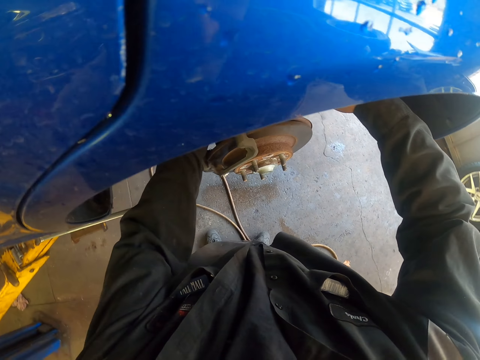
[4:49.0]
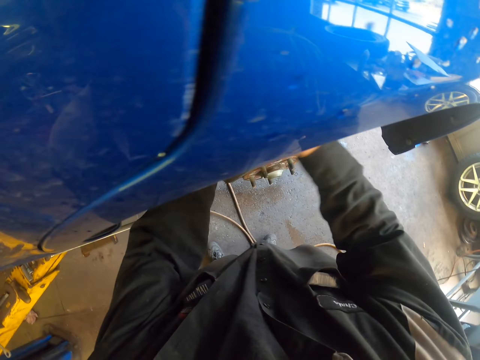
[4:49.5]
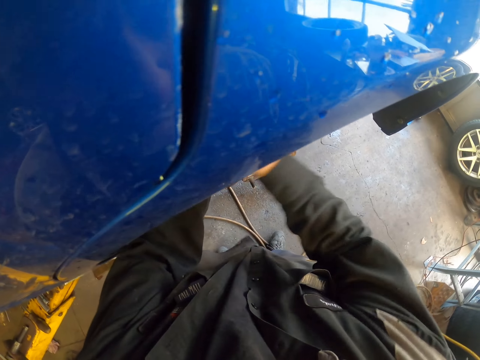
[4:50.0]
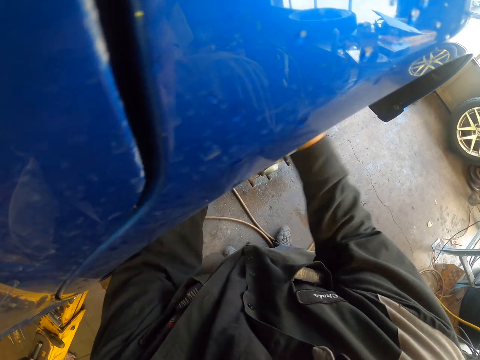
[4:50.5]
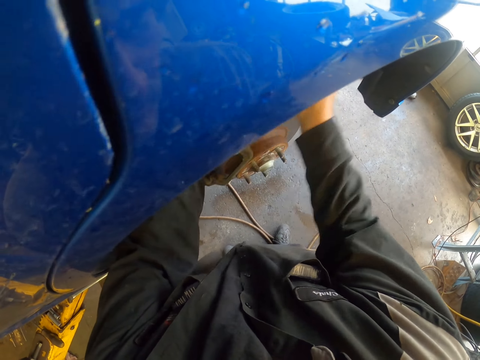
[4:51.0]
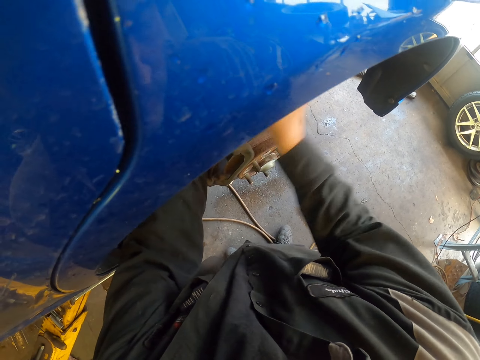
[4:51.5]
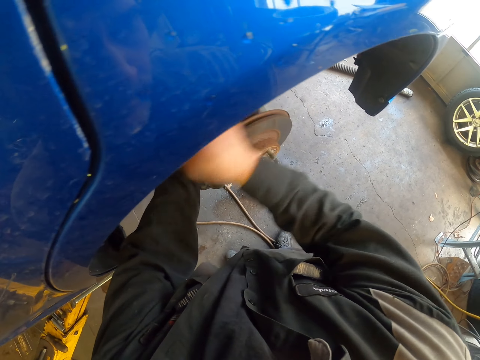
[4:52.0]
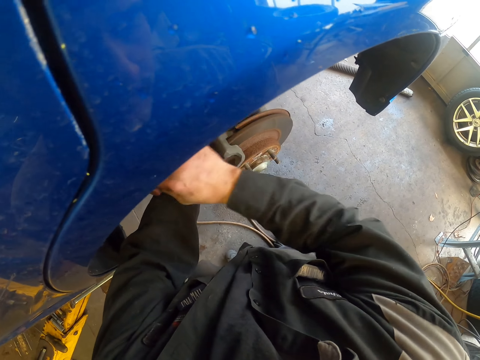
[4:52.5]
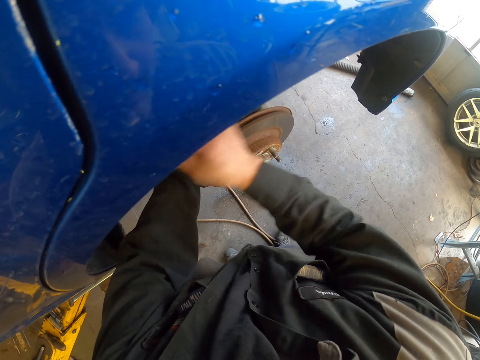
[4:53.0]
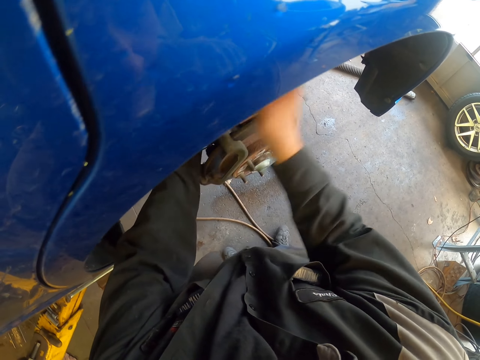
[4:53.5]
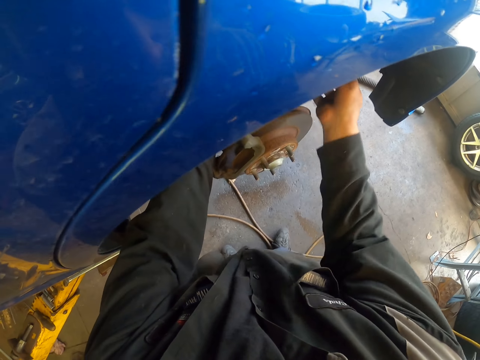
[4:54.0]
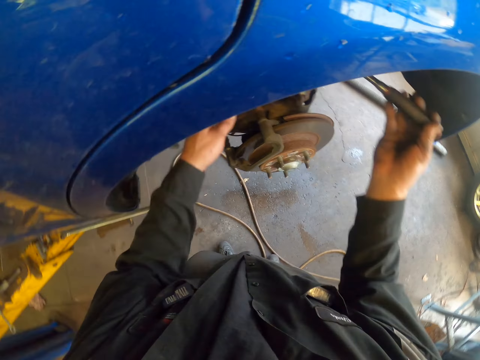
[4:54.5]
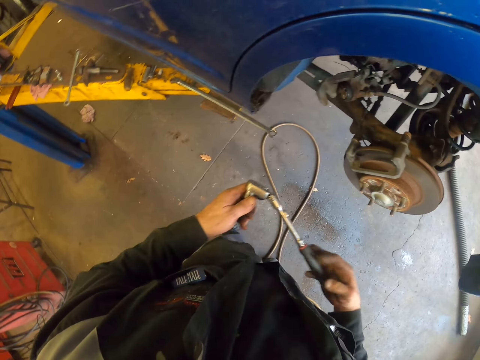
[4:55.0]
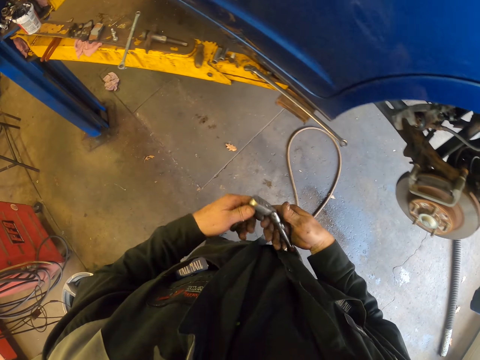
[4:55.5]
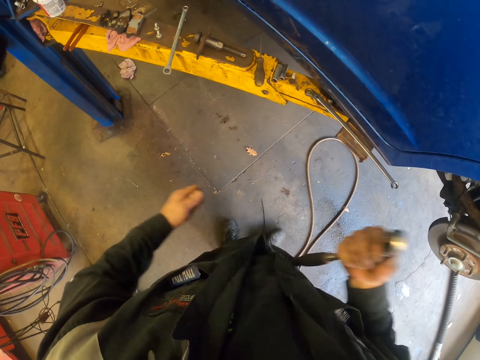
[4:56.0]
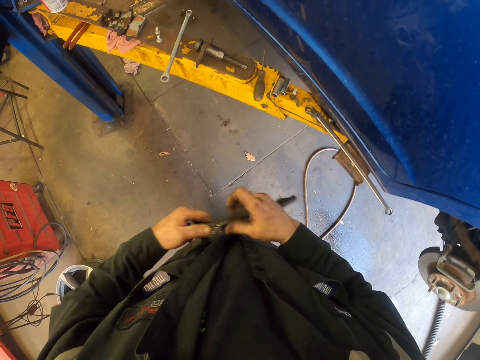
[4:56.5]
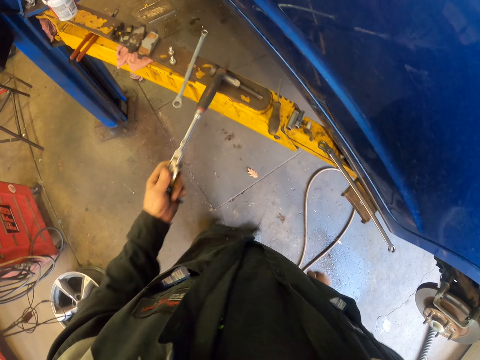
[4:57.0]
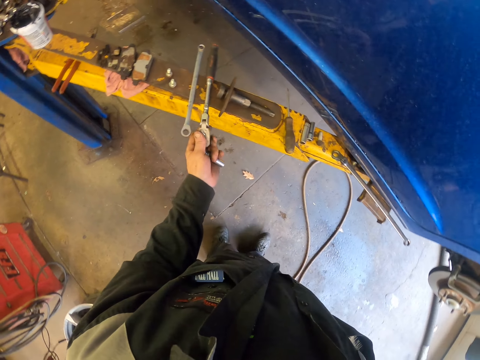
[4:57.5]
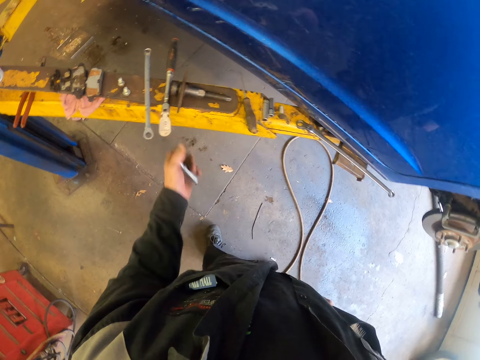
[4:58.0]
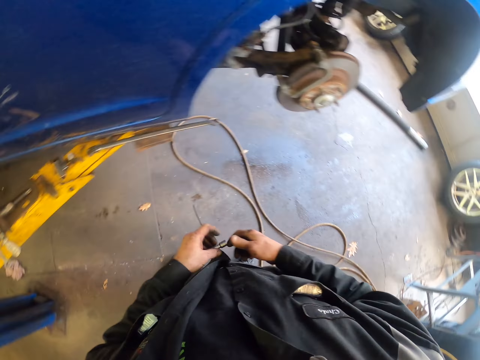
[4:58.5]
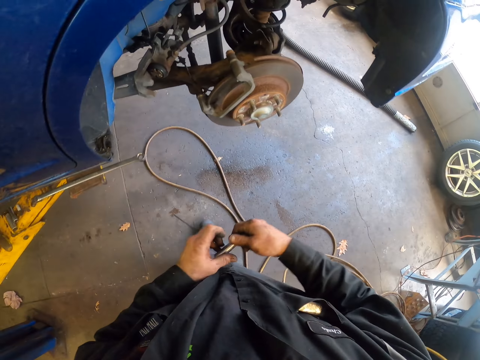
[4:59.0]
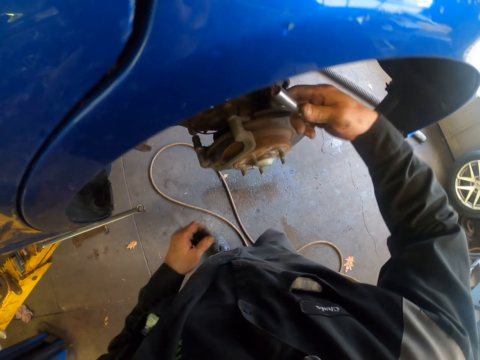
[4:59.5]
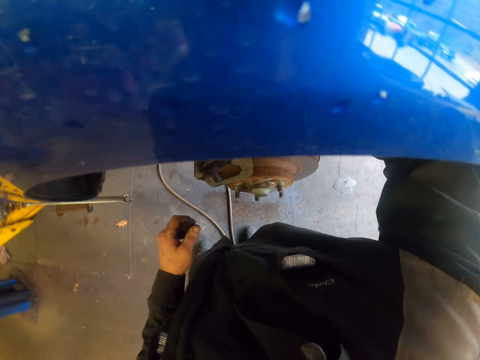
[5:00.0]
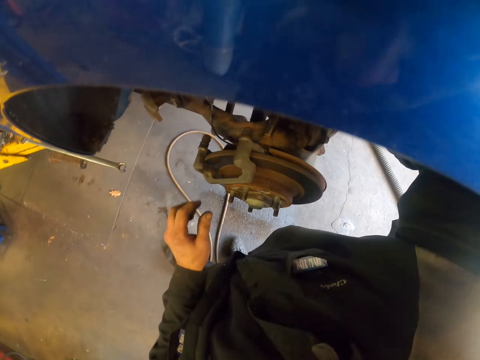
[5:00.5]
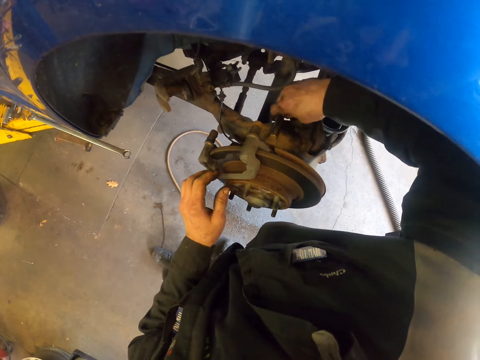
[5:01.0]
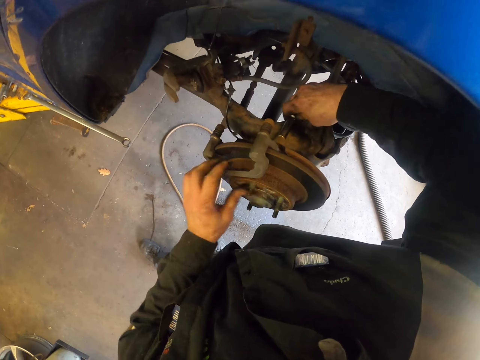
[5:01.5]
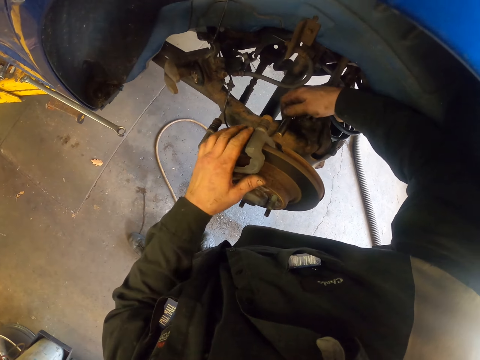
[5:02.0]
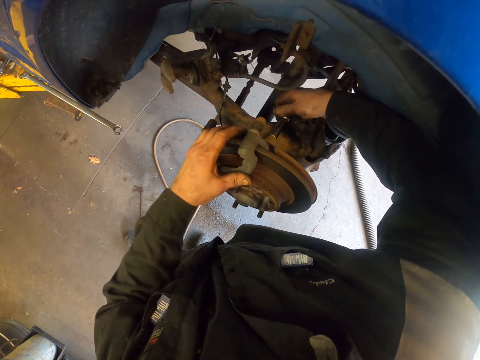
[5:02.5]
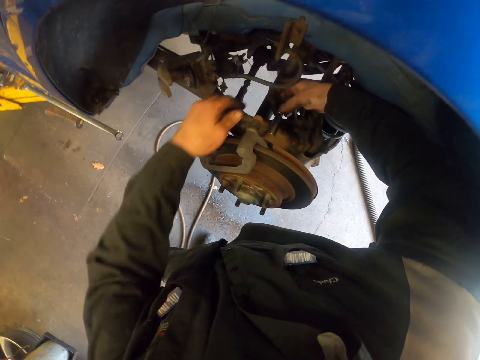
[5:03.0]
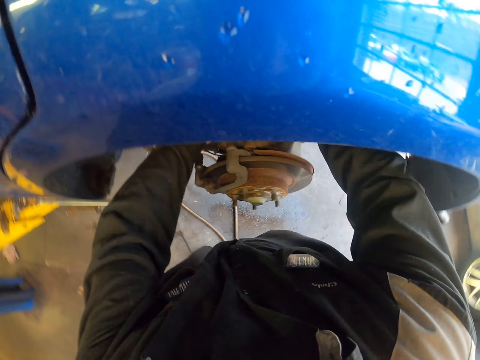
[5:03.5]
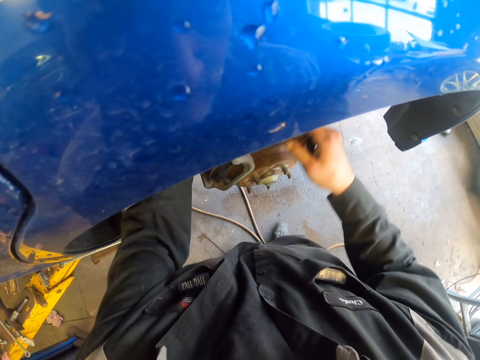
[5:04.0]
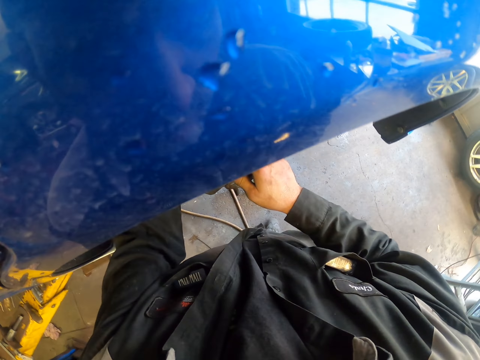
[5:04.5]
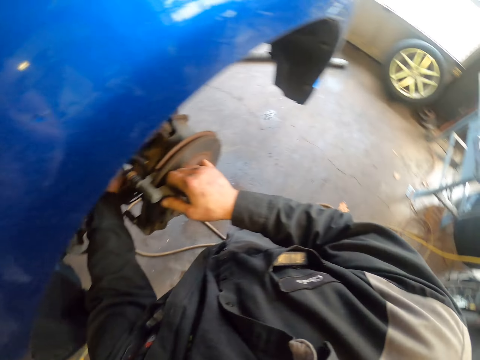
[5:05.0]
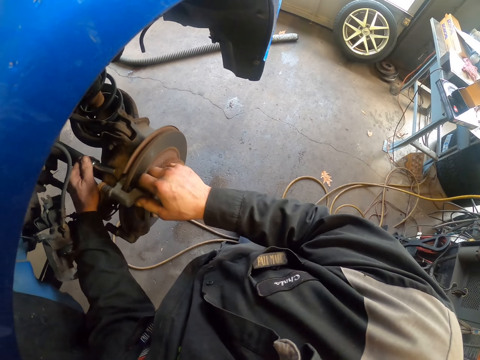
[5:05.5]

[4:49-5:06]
The camera wearer removes a bolt with a socket ratchet from the wheel bearing system. They move around. They remove the socket from the ratchet. They put the ratchet on the car stand. They move around. They pick the socket with the other hand. They loosen a bolt with the socket from the wheel bearing system. They remove the spindle on the caliper brackets.

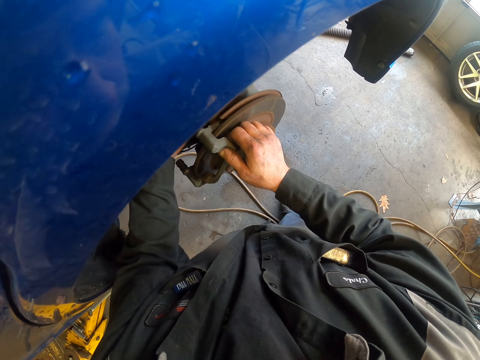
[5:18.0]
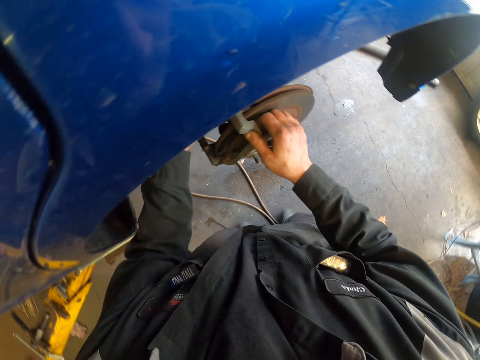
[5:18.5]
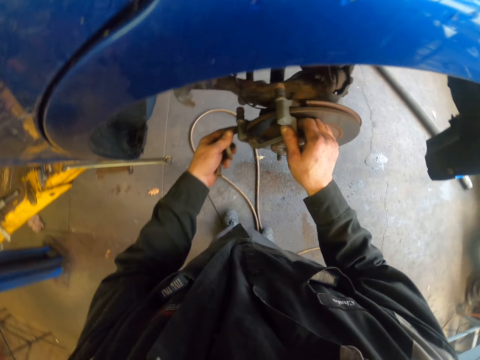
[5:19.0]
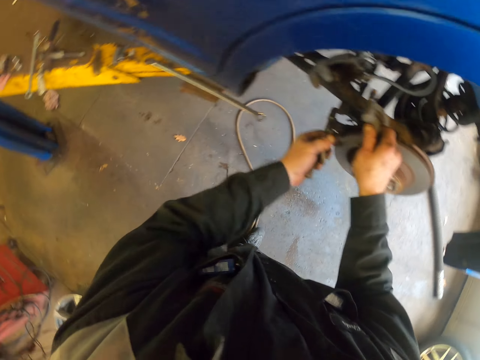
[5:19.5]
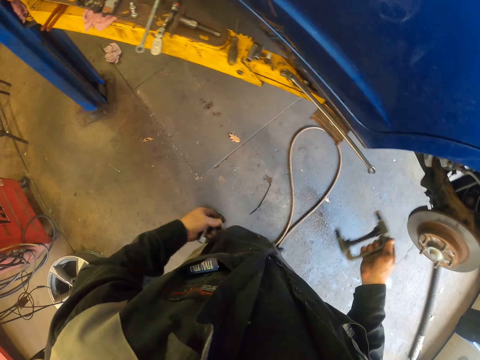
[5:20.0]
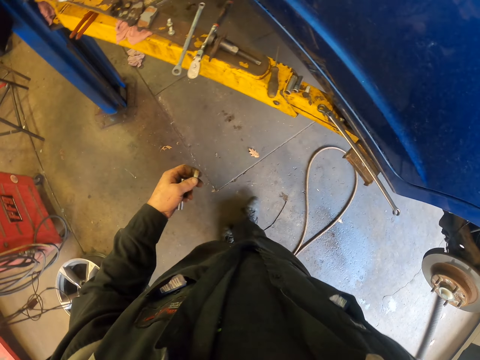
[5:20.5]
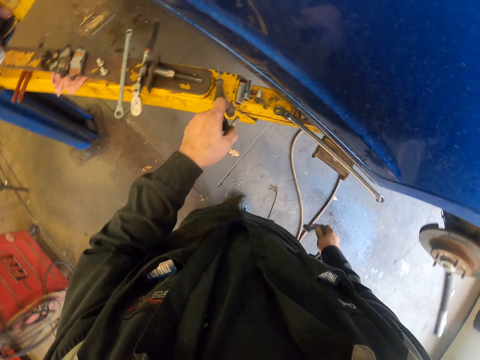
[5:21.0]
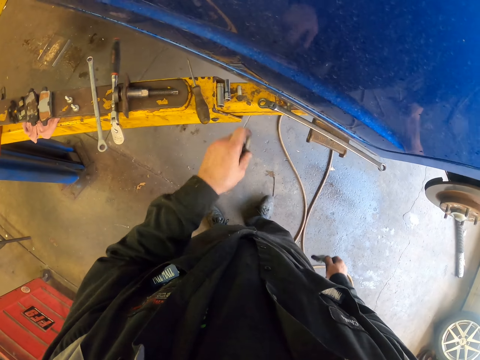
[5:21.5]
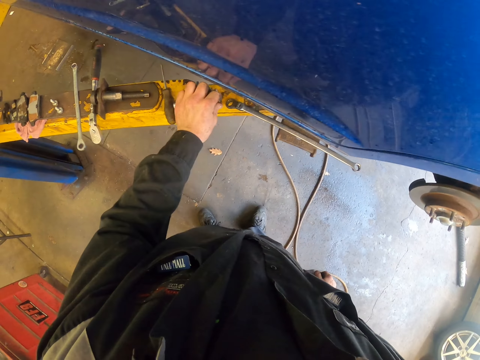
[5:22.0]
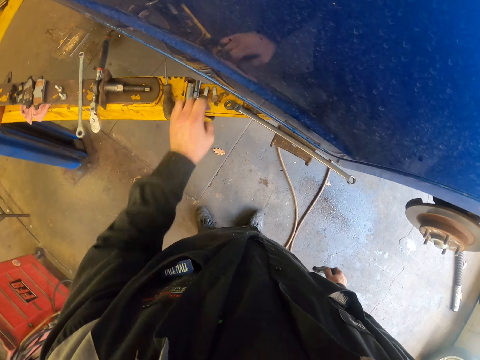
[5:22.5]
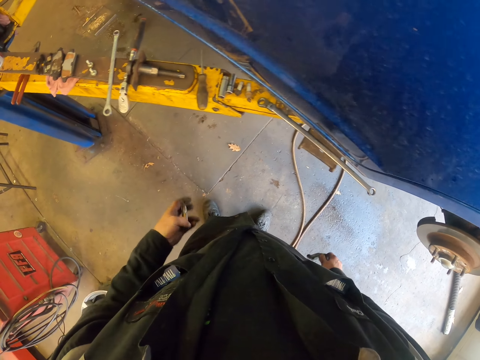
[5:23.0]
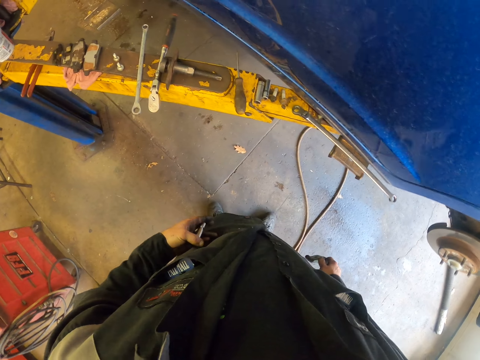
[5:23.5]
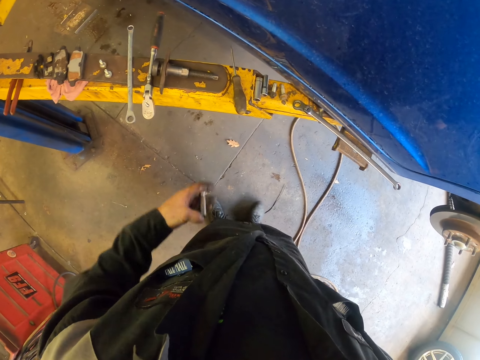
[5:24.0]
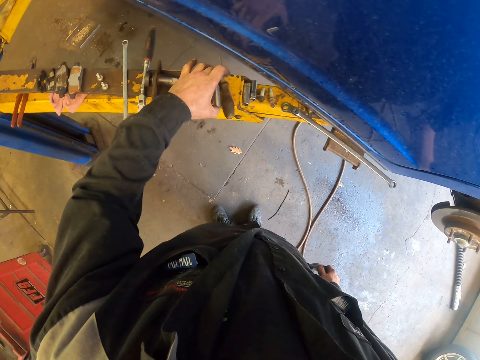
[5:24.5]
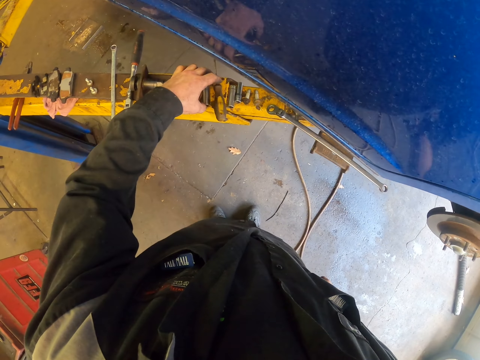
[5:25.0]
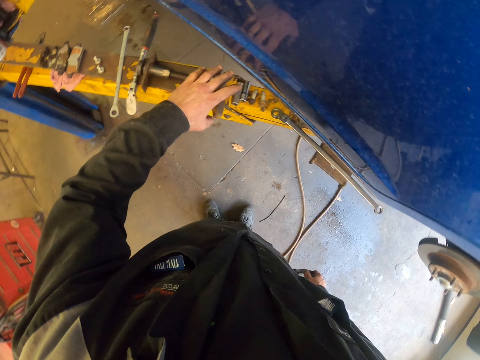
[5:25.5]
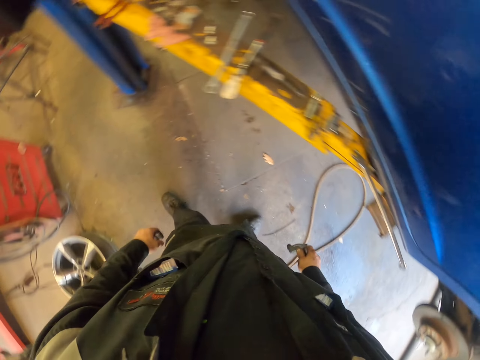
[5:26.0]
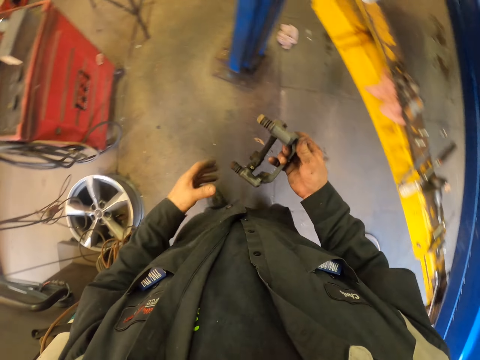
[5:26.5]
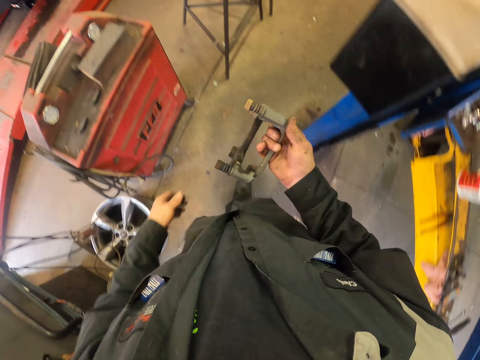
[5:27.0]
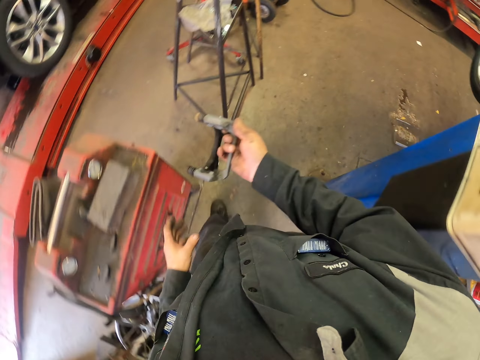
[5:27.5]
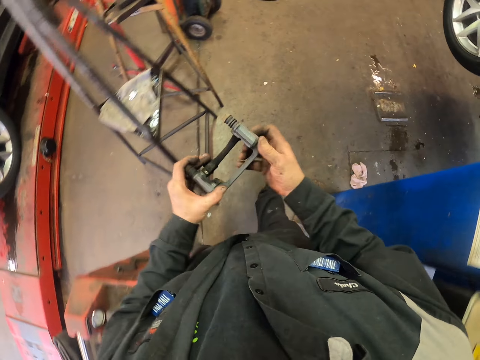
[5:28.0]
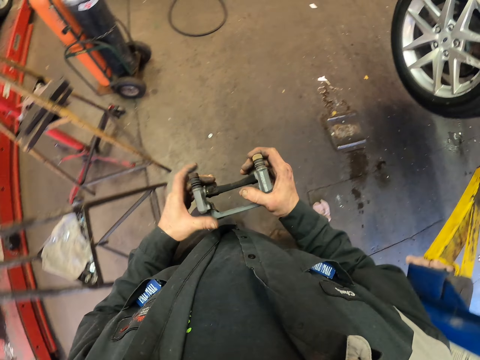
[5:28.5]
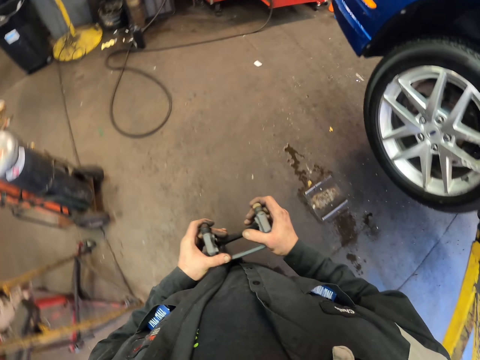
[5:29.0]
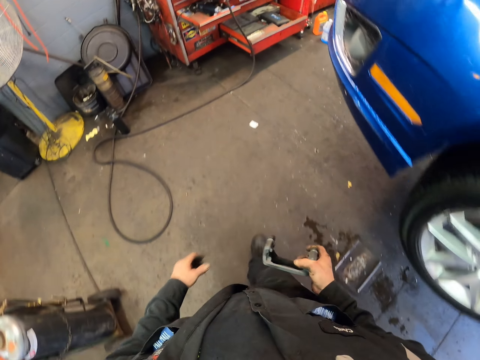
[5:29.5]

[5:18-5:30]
The camera wearer removes a caliper bracket from the wheel bearing system. They move around. They put the bolt on the car stand. They hold the socket. They put the socket on the car stand. They walk around.
